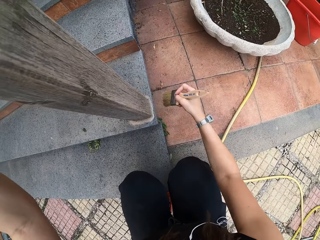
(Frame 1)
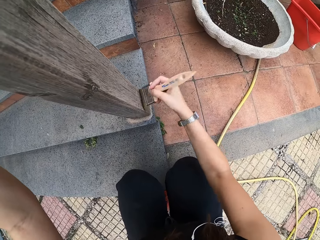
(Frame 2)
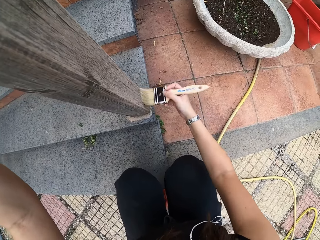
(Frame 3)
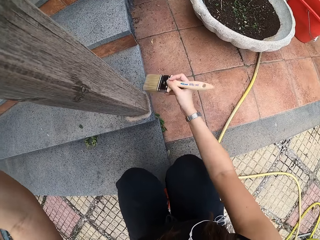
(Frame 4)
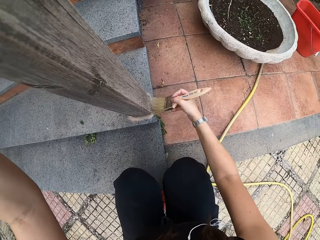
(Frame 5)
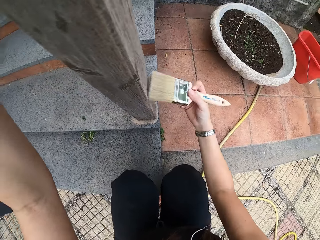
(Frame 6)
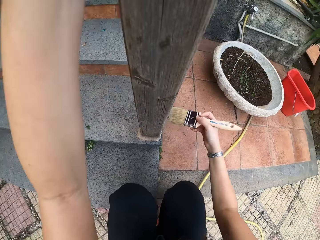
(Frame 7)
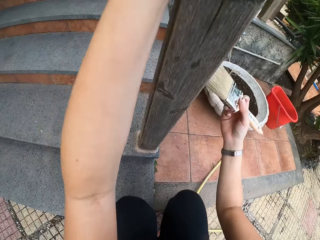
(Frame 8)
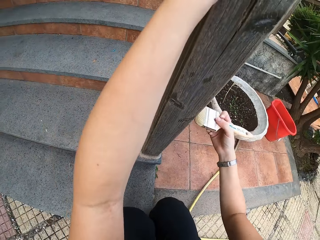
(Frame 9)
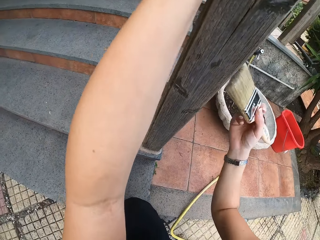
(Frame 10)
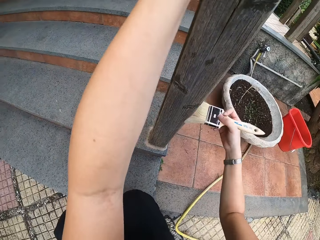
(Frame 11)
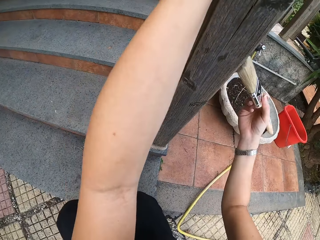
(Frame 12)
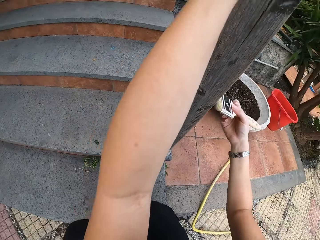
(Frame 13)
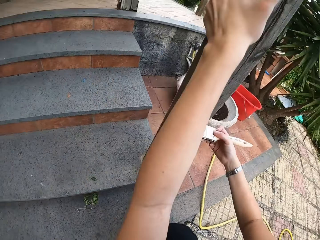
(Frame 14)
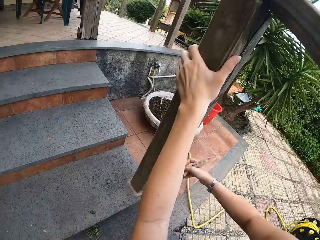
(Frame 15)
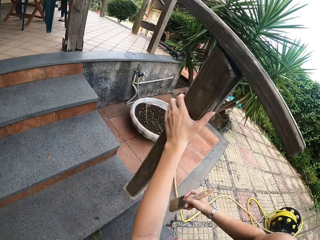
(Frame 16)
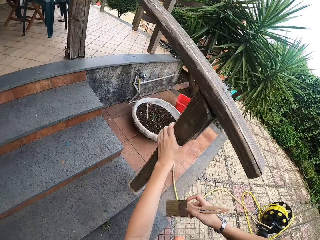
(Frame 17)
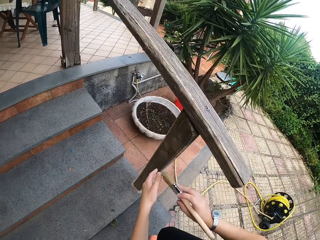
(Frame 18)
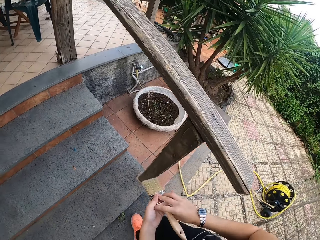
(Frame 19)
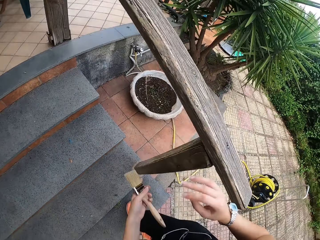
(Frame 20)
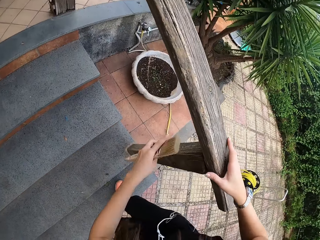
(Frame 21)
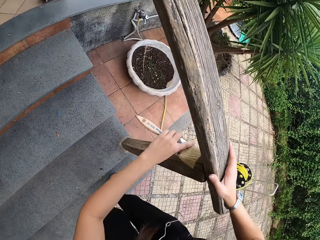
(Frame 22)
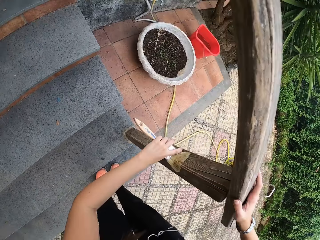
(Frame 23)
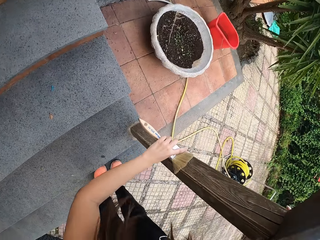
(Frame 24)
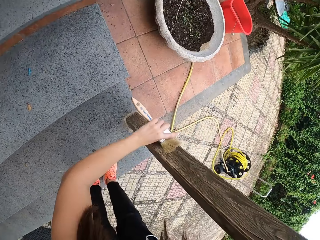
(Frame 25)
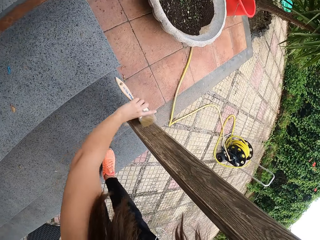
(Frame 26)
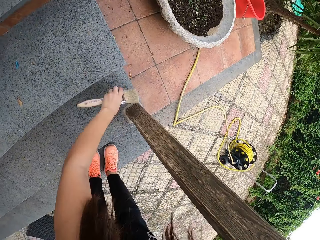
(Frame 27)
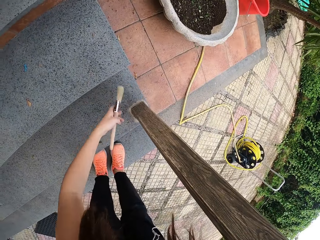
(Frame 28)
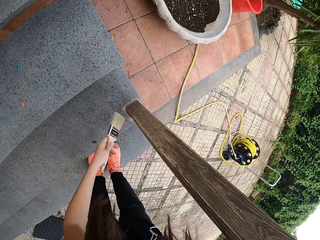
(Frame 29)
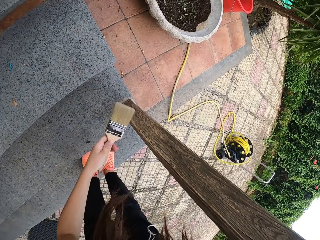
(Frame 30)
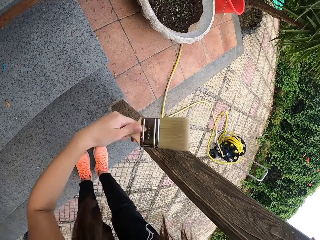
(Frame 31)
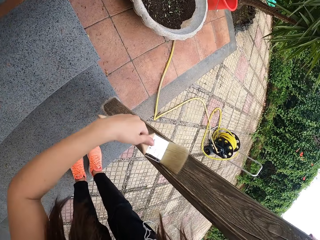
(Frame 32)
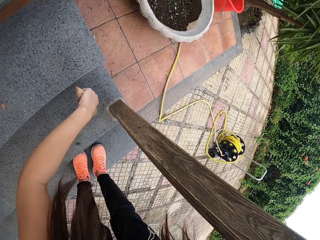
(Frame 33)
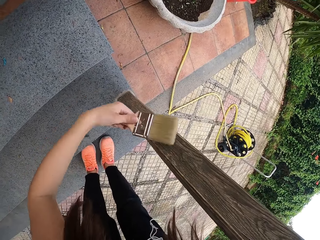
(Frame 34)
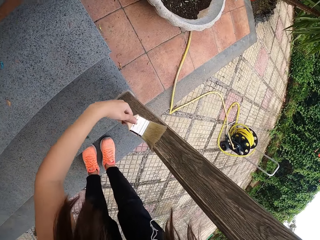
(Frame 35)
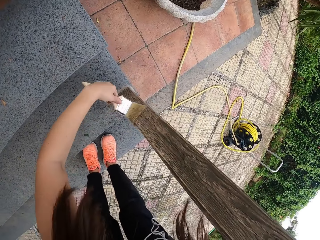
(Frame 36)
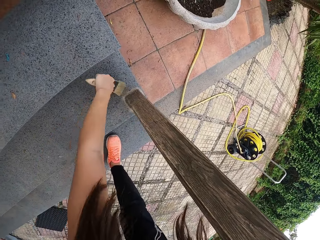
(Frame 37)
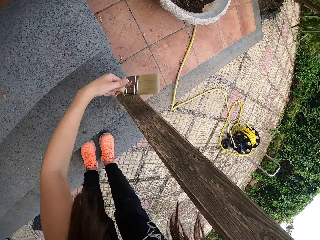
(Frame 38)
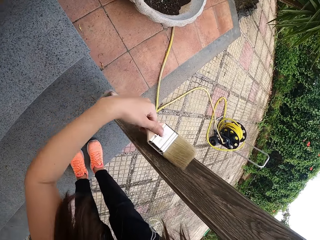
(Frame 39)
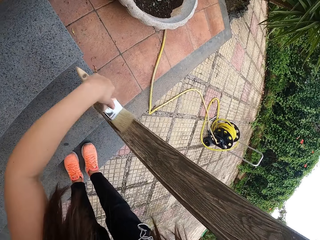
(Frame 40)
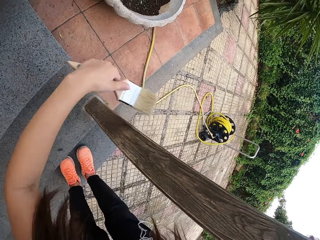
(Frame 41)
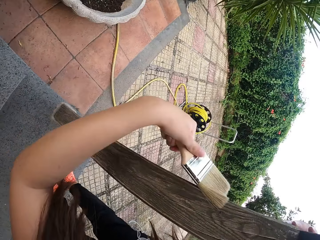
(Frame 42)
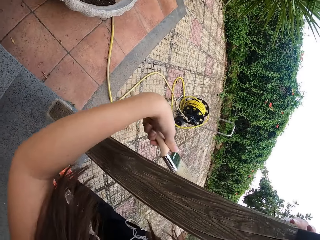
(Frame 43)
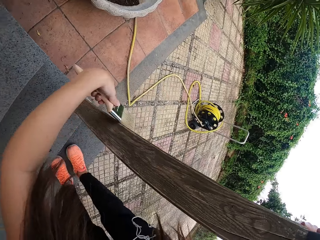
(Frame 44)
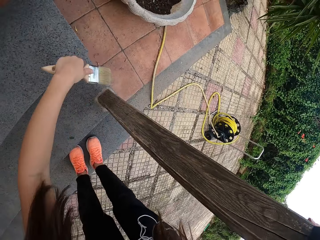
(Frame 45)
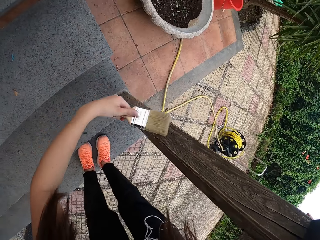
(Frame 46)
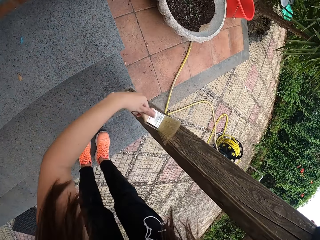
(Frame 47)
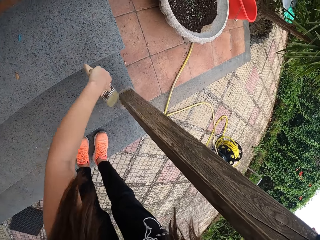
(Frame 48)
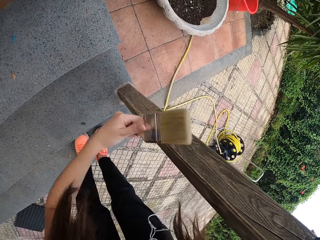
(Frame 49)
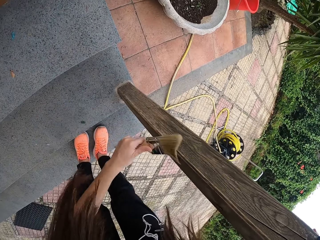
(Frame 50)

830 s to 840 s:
The camera wearer stands up. They look around. They transfer the paint brush to the left hand. They hold the wood with the right hand. They brush the wood with the paint brush.

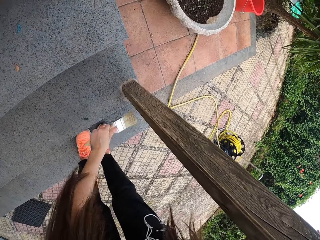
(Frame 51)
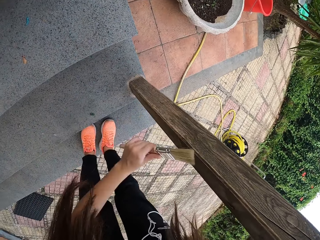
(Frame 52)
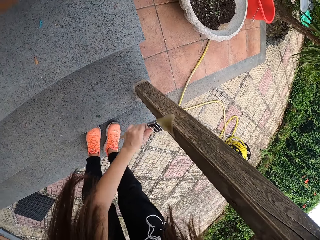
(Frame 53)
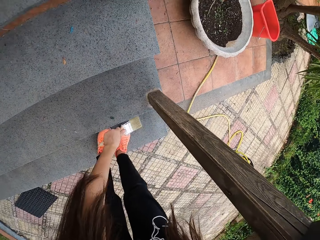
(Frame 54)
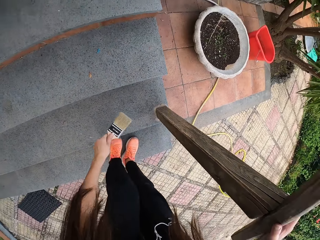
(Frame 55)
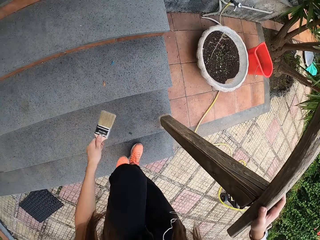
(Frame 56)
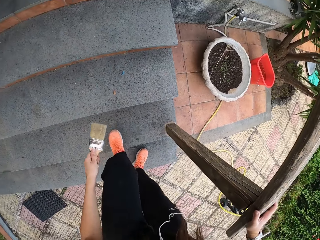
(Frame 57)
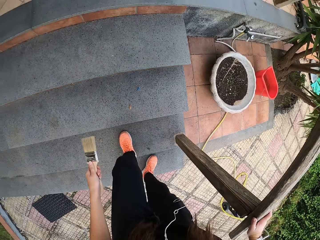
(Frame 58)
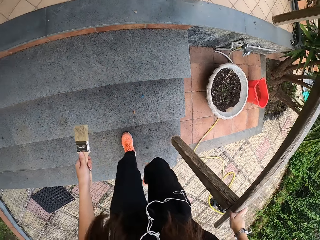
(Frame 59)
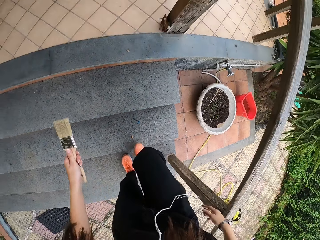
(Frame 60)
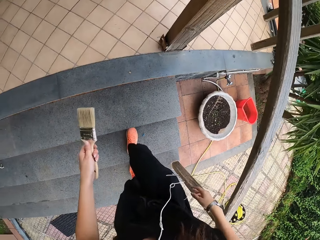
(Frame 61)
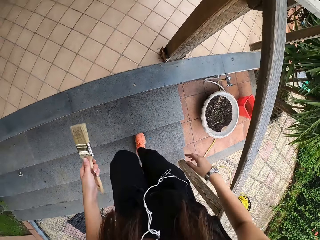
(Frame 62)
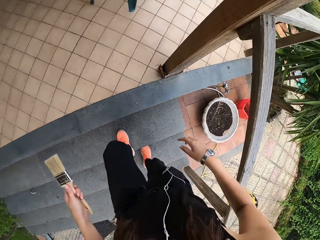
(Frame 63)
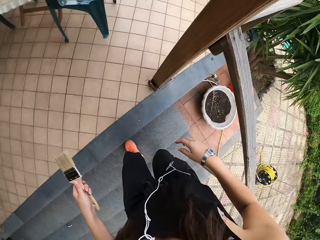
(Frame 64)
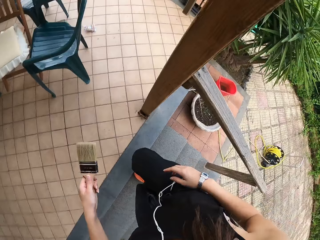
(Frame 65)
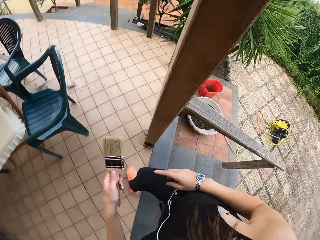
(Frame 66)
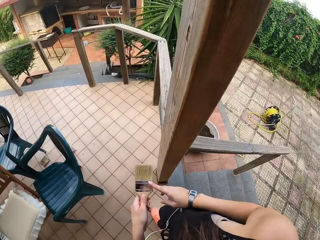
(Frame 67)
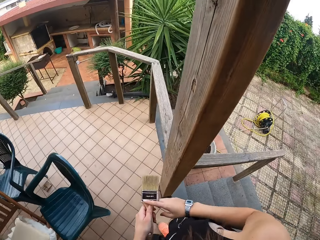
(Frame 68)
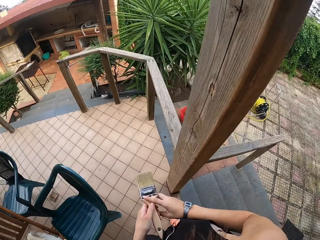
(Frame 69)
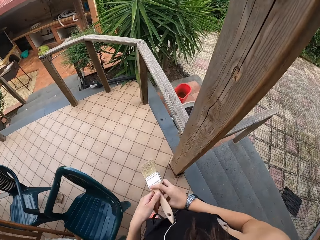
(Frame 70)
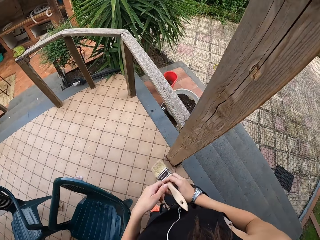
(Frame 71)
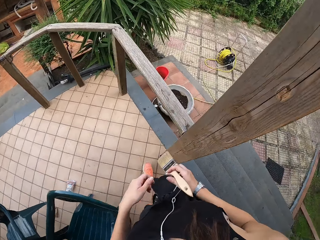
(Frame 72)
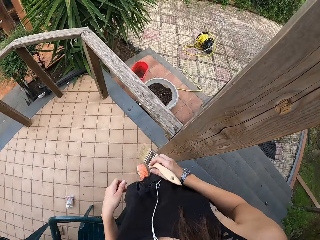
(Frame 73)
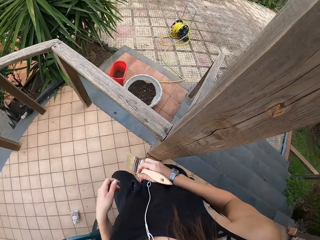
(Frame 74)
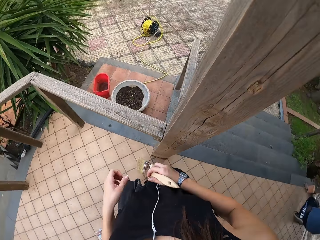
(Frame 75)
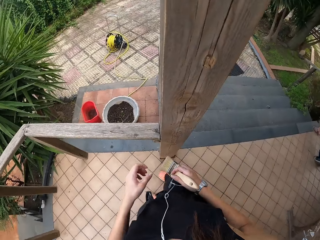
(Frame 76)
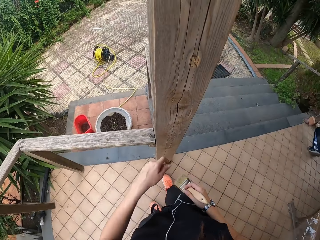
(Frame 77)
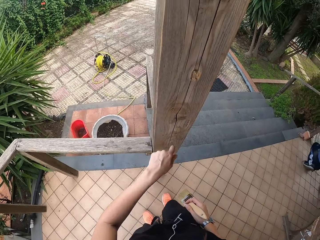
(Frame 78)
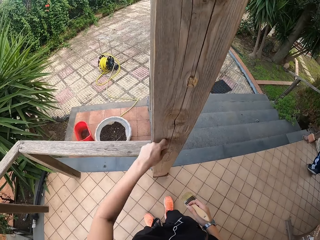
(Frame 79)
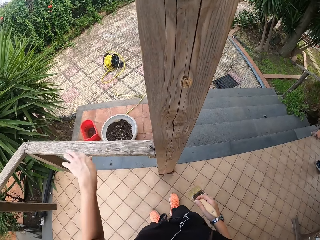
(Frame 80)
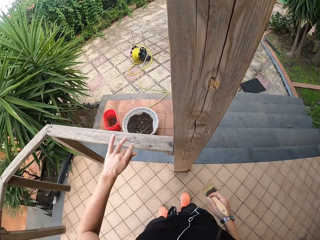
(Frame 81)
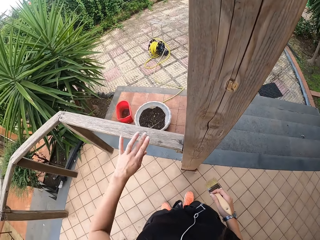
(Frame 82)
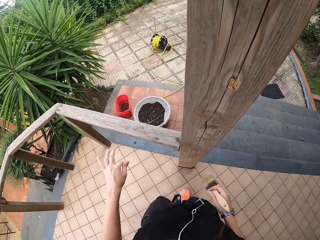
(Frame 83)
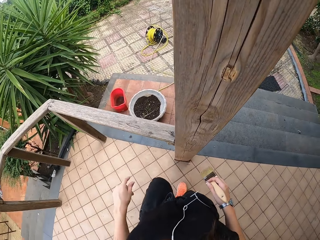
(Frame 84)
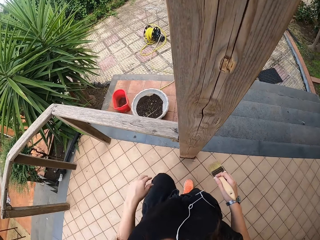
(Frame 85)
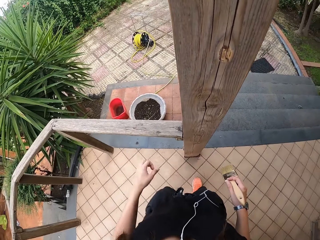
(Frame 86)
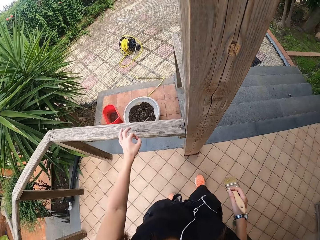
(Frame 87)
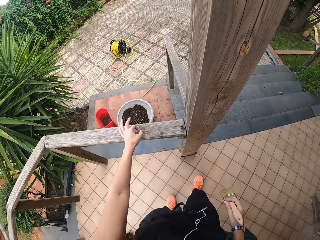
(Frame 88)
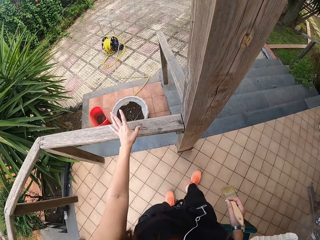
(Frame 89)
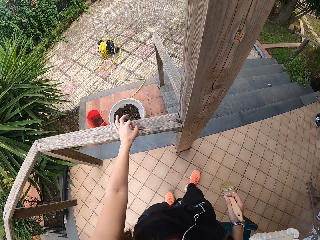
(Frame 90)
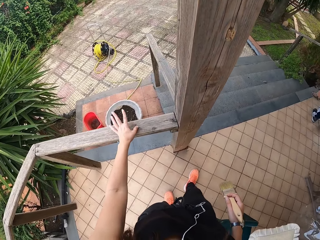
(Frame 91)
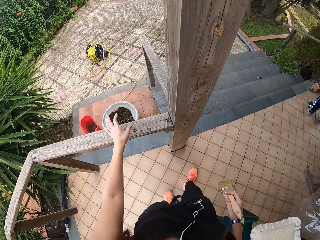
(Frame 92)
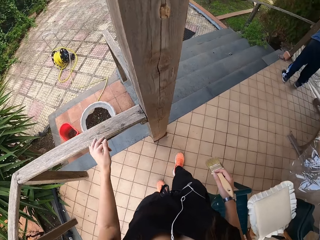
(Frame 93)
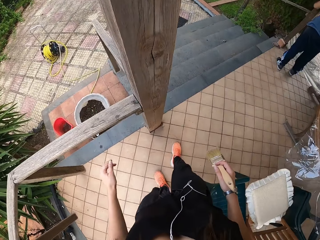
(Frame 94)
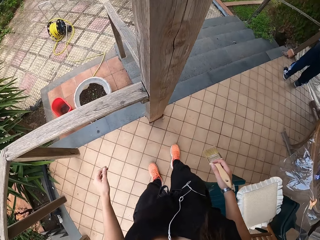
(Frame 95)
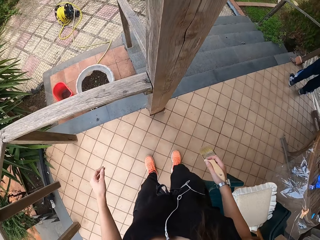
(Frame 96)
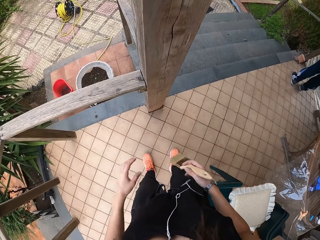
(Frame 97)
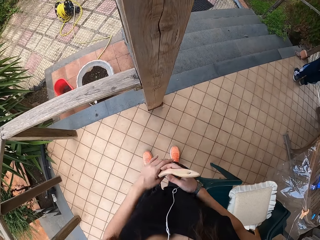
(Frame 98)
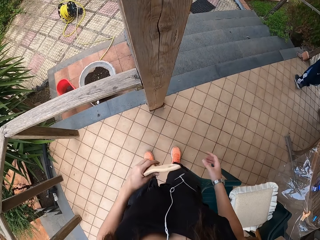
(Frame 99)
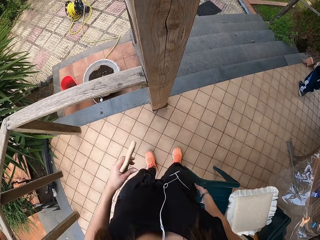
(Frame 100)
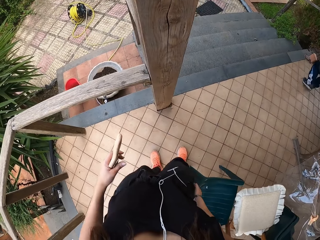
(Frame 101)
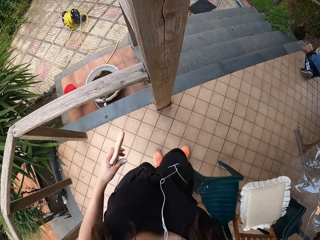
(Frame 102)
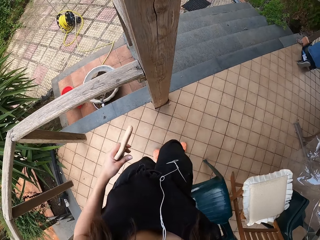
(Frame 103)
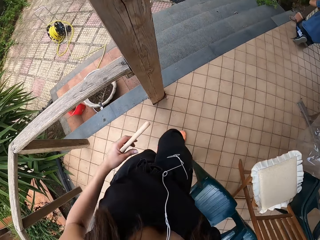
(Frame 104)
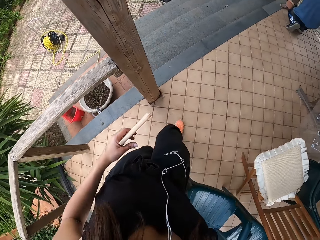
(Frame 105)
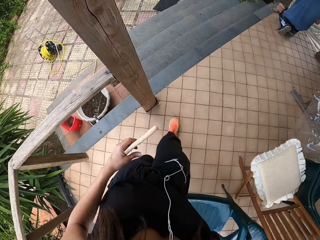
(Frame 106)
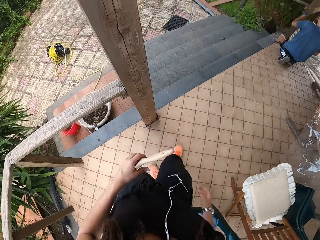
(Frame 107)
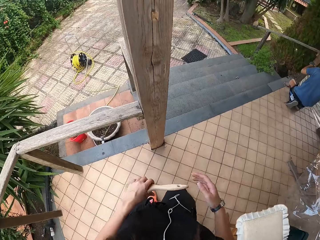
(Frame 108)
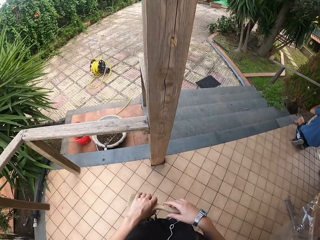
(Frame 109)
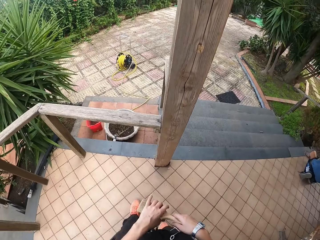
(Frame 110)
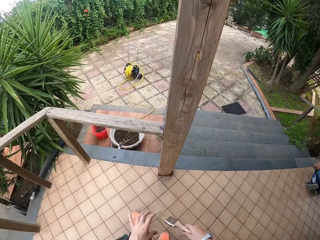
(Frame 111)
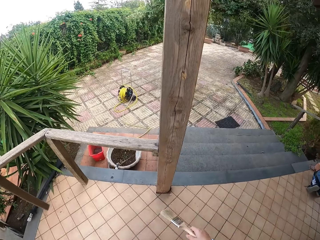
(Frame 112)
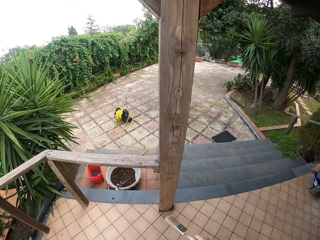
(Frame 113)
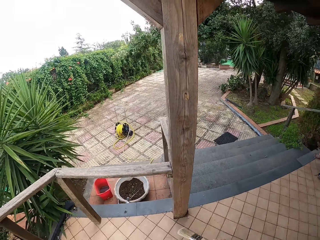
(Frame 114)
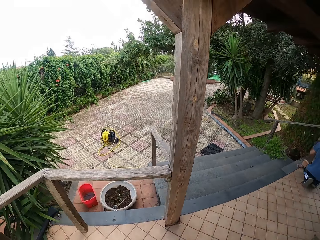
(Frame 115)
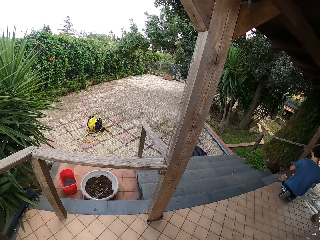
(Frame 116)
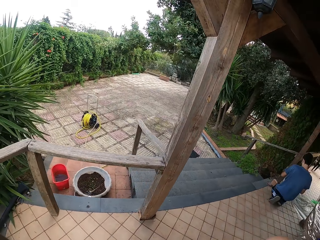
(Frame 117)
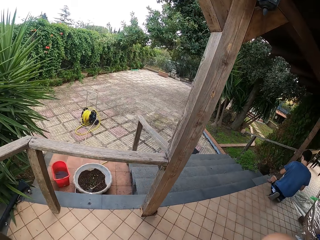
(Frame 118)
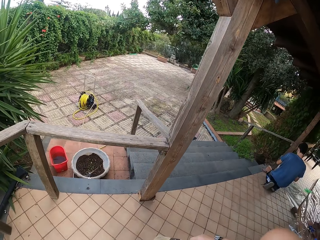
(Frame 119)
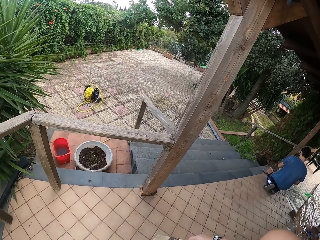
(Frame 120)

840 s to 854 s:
The camera wearer walks up the stairs. She transfers the paint brush to the right hand. She turns to face the wood. She rubs the wood with her left hand. She transfers the paint brush to the left hand. She pushes dirt. She extends the plastic chair. She transfers the paint brush to the right hand.
